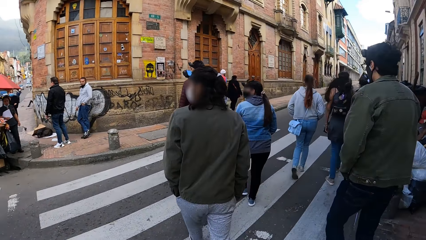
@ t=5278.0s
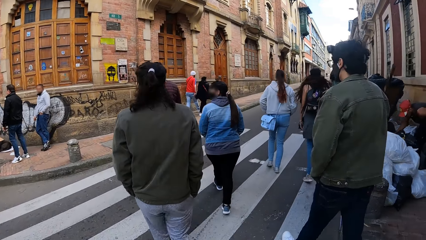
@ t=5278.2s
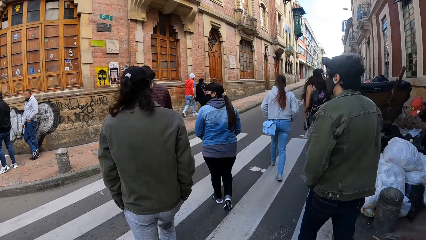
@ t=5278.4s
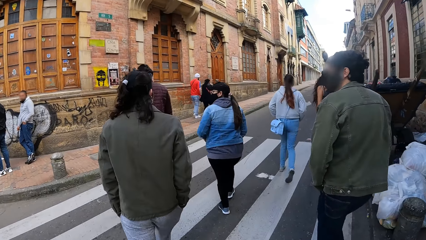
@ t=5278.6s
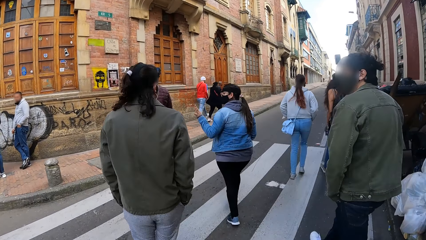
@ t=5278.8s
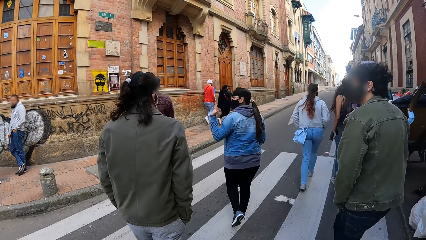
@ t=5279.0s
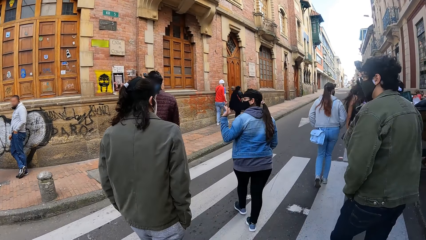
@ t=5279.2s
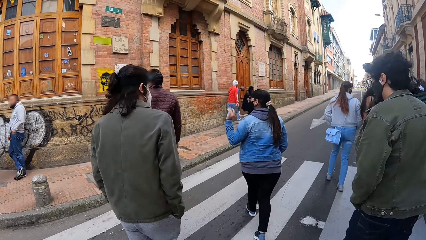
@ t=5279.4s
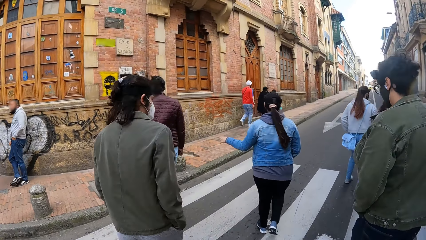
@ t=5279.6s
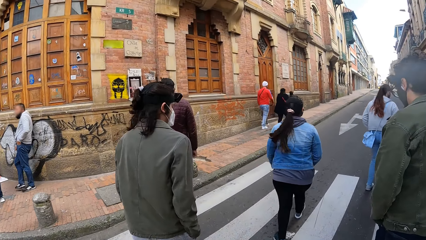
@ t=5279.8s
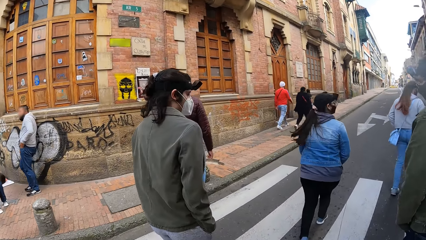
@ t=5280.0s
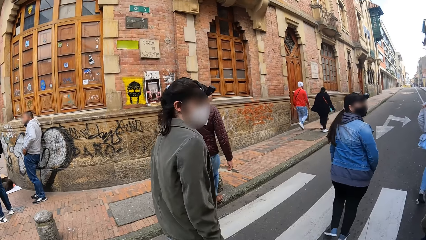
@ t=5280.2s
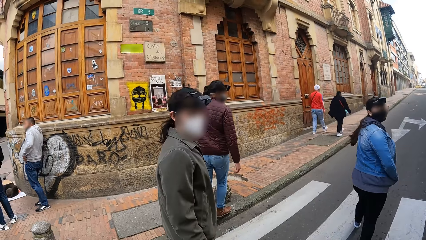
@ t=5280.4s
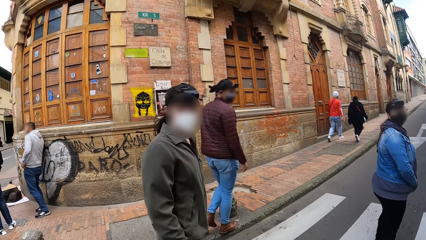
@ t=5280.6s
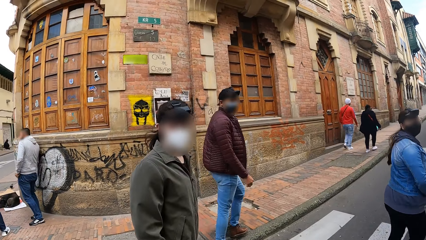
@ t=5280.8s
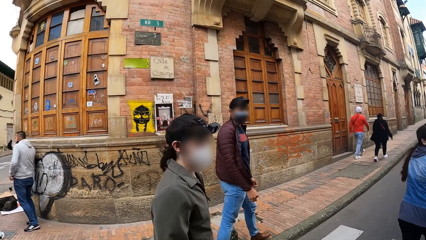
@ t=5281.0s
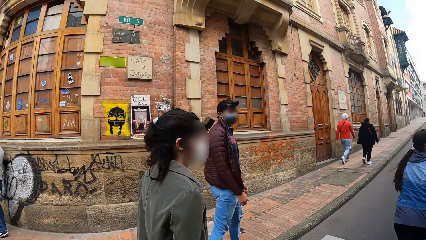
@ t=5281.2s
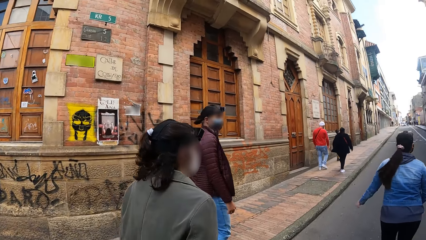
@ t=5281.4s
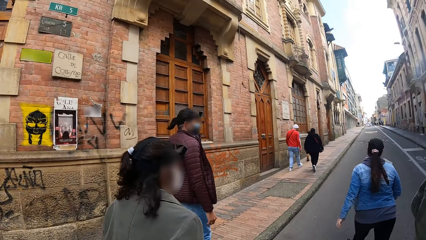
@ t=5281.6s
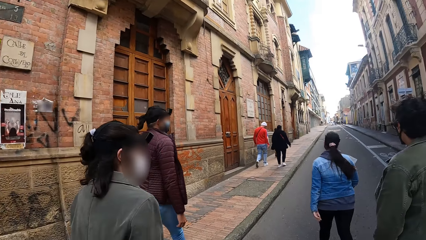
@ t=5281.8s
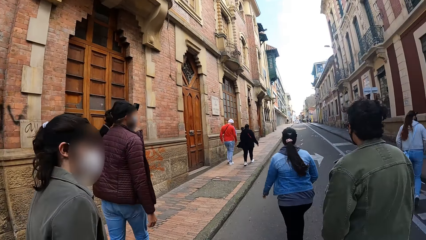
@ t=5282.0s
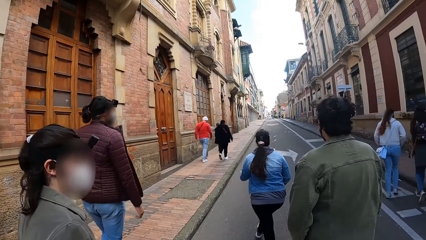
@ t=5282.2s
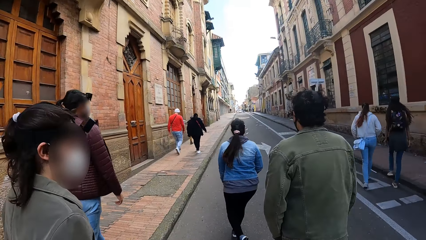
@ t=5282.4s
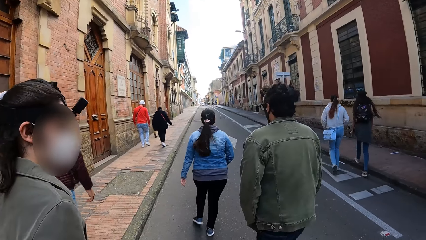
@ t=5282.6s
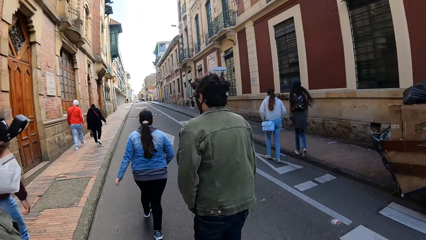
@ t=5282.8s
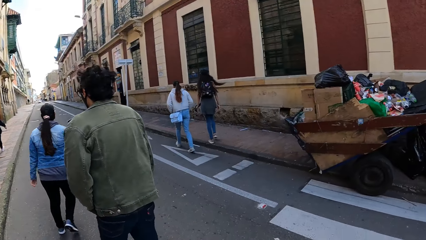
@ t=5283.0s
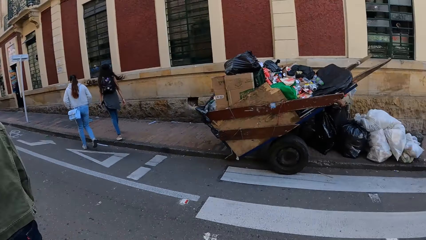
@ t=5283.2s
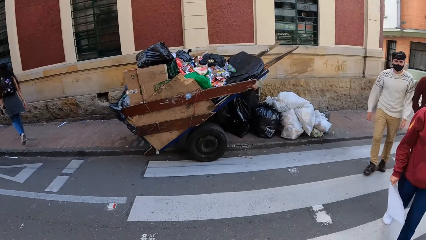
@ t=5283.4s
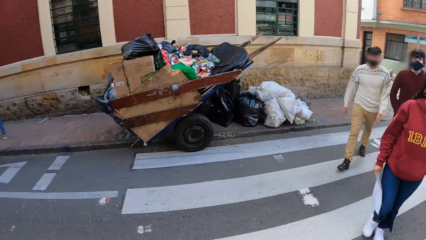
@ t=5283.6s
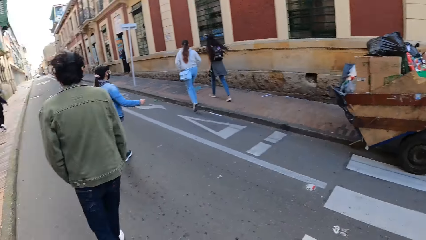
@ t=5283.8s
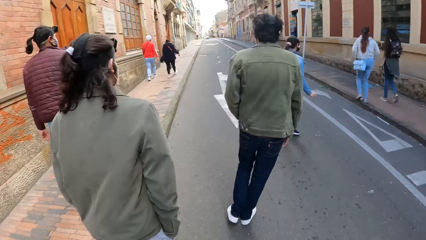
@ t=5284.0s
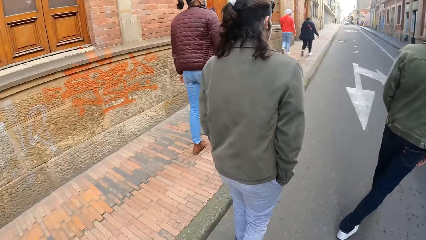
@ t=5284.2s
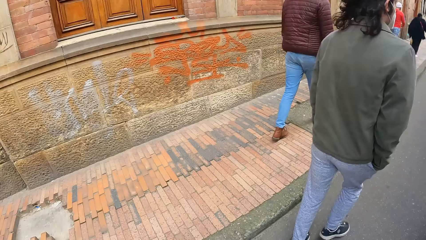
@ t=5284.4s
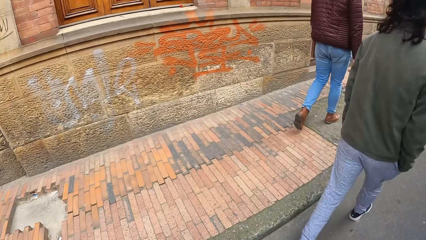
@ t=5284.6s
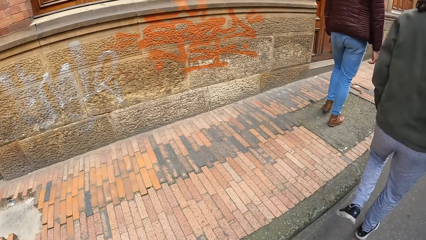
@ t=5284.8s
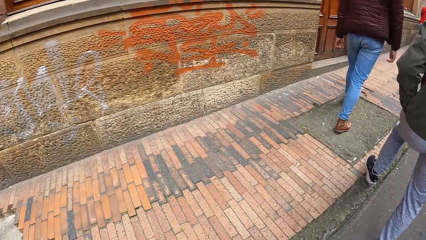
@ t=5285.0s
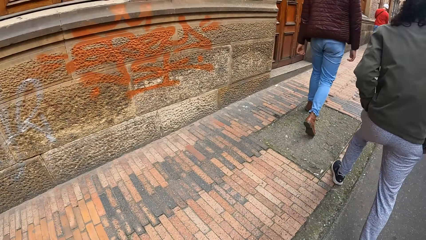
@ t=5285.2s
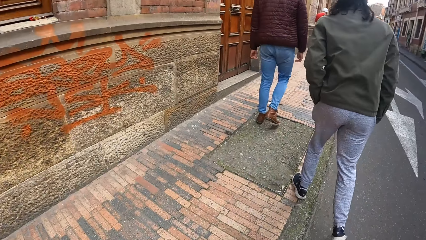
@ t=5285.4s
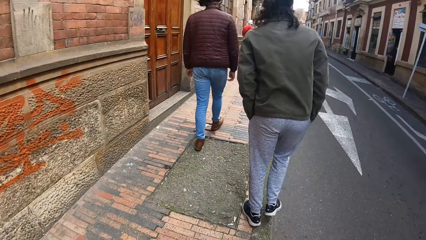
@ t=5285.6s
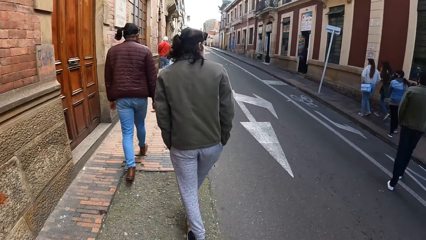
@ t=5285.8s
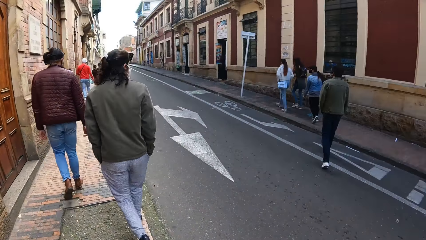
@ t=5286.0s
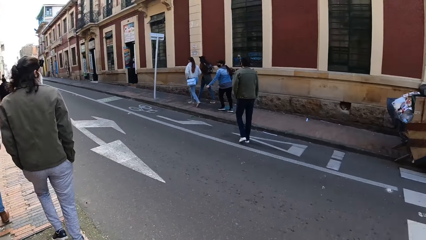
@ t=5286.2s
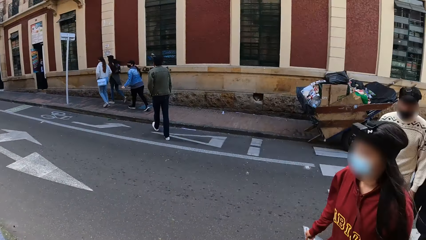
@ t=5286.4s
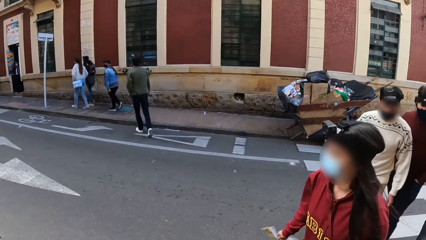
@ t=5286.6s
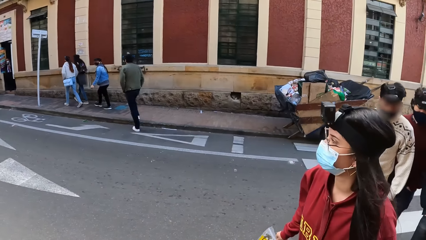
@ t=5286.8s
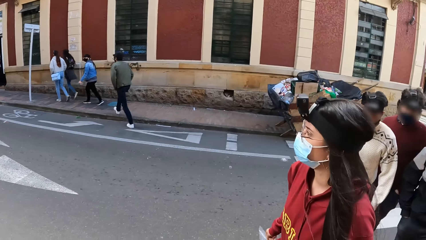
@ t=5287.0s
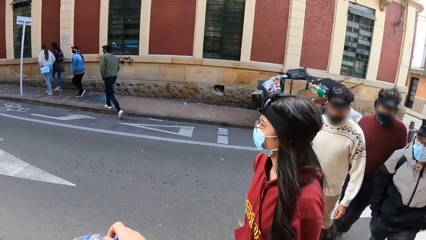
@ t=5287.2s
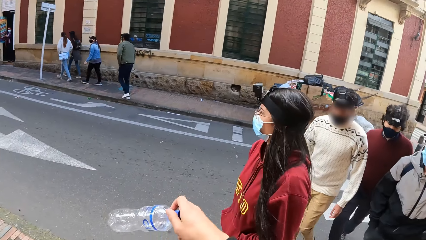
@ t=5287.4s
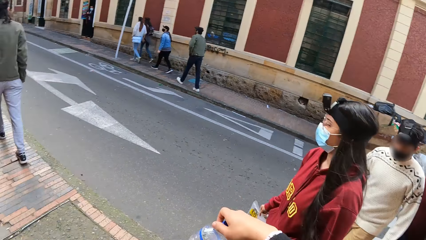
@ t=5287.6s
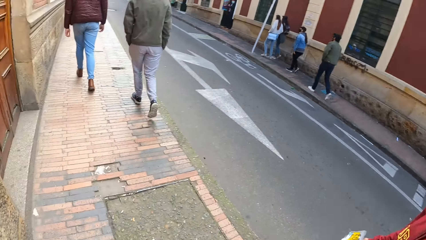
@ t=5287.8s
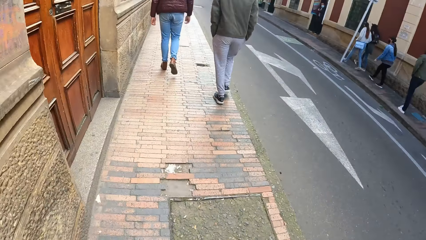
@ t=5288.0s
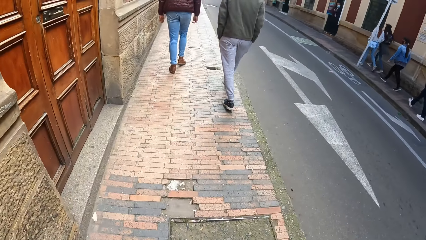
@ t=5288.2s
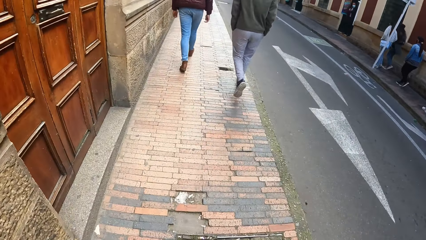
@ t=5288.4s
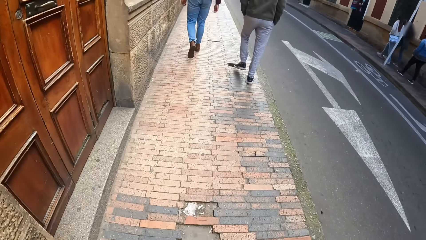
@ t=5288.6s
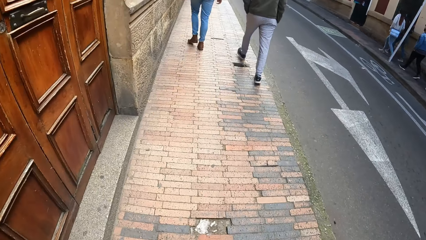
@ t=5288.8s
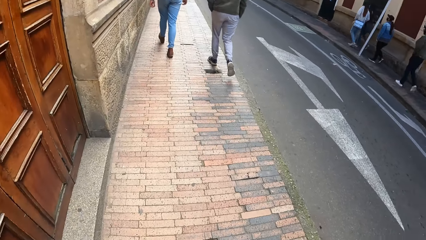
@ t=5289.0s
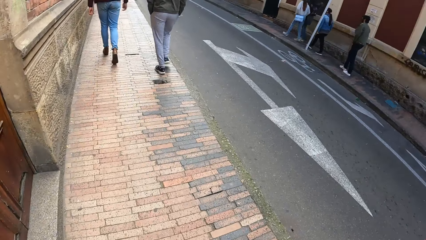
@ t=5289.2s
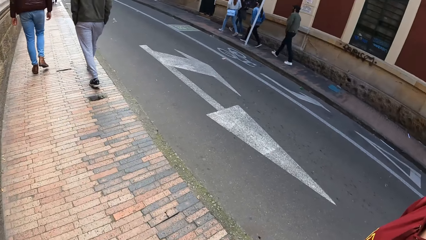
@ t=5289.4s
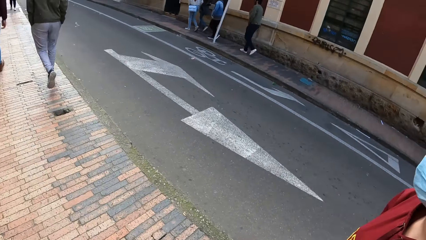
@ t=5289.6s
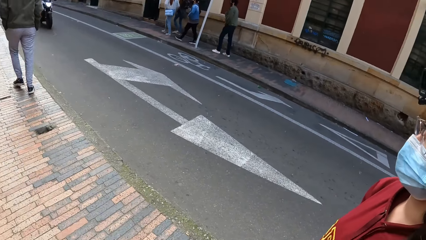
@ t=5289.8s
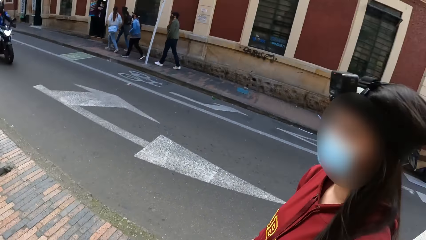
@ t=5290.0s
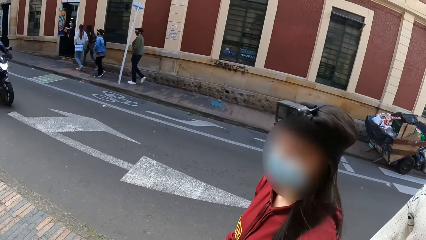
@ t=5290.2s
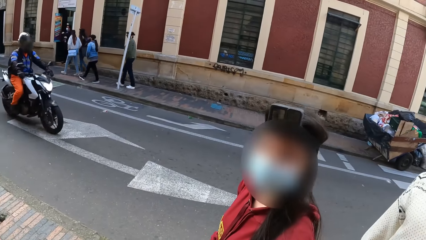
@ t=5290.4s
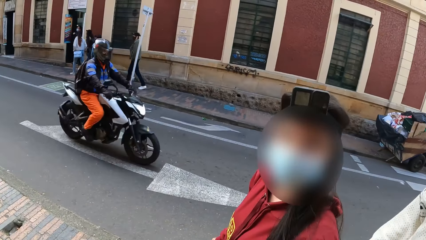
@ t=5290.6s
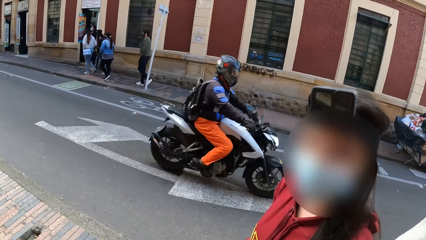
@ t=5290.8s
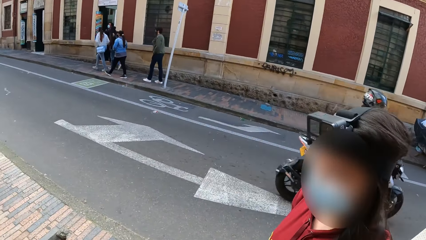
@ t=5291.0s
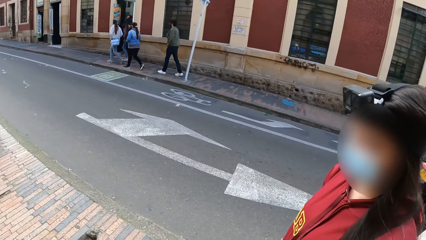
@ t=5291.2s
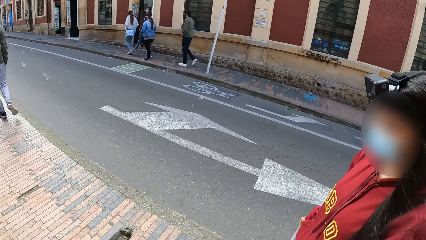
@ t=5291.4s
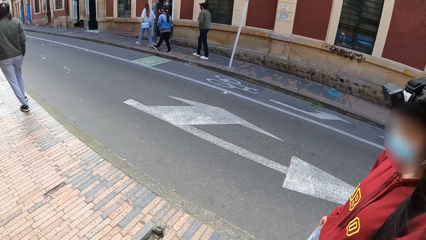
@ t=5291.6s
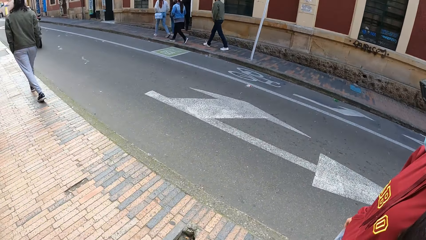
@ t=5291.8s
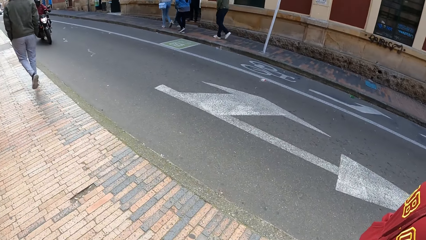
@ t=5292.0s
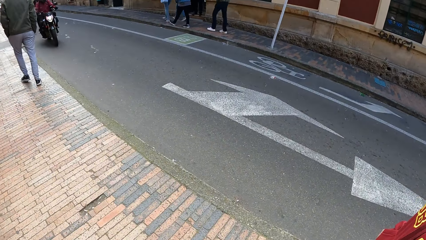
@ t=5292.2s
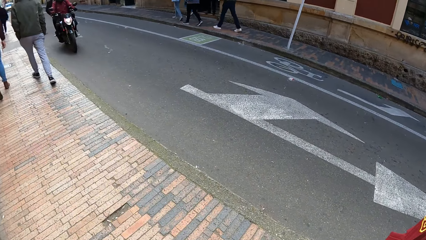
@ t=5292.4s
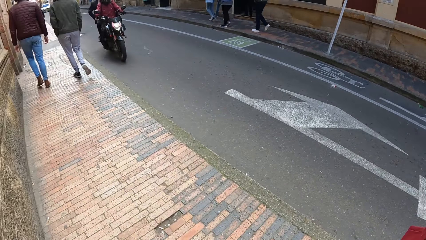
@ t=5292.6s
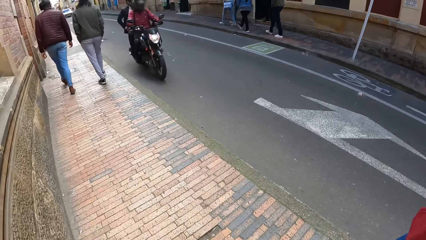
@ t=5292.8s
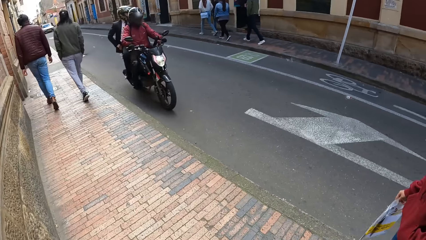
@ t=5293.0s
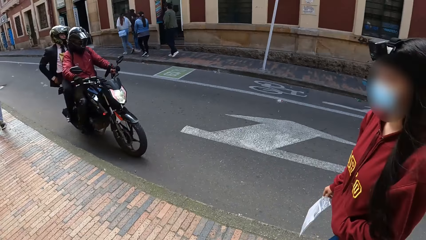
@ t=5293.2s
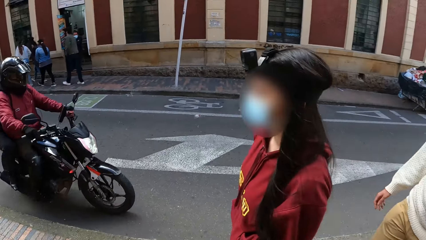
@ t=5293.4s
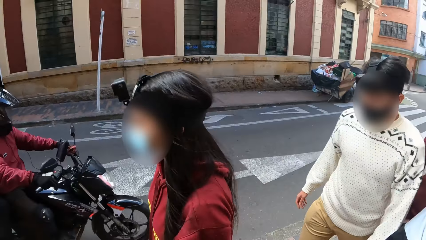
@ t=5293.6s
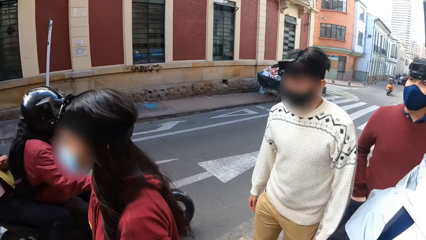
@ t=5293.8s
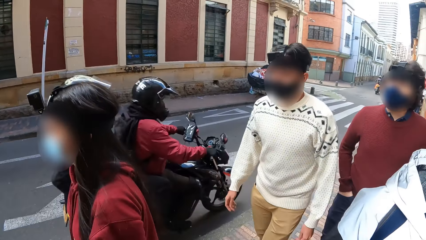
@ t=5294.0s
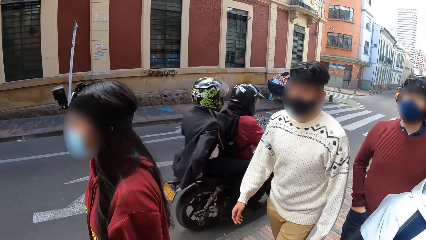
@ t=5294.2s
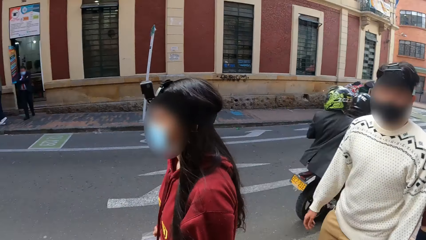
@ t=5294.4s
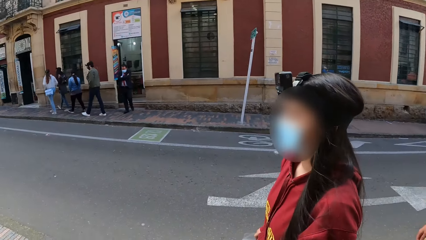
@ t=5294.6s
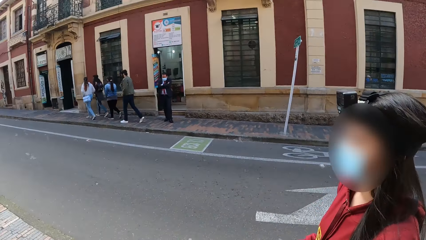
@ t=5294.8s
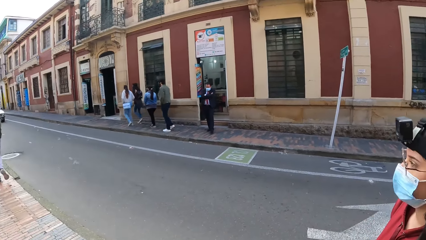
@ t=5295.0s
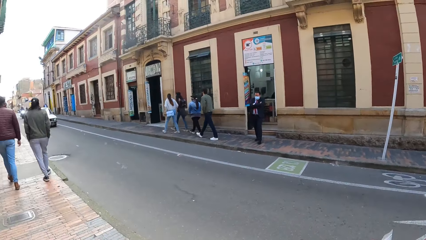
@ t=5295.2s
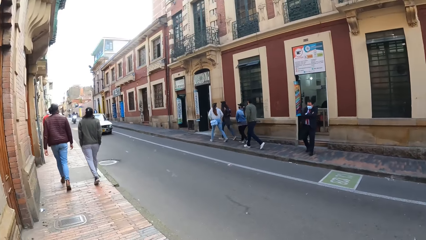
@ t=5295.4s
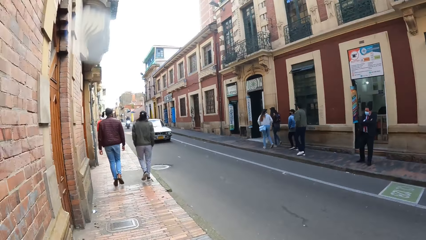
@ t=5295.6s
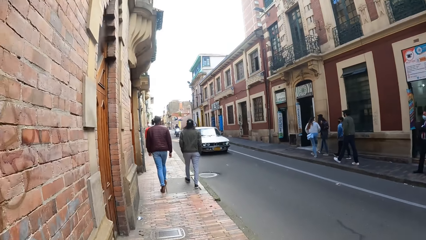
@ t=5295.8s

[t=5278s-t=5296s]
The camera wearer walks into a street with the group of people. A woman waves with her left hand. The camera wearer crosses the driveway at a zebra crossing. She walks along the pavement in an open street. She raises the bottle of water in her right hand. A motorcycle rides past her. A motorcycle rides past her again.
